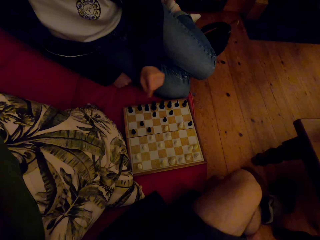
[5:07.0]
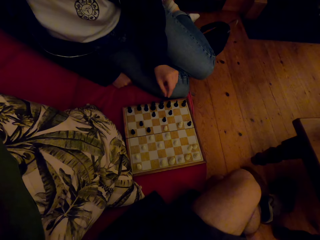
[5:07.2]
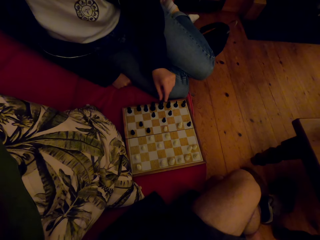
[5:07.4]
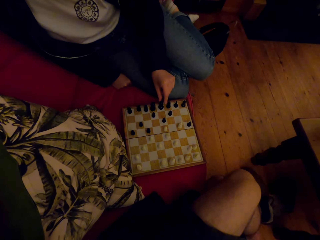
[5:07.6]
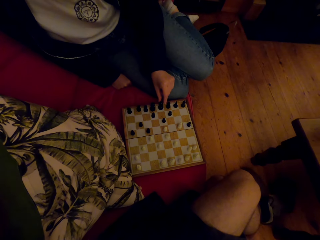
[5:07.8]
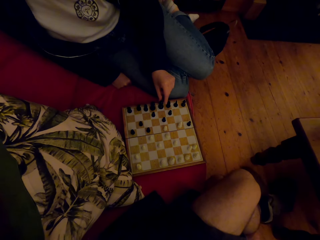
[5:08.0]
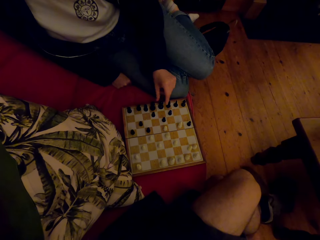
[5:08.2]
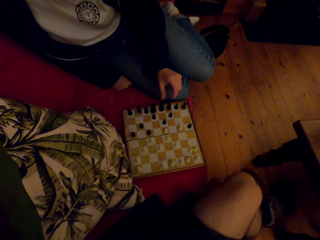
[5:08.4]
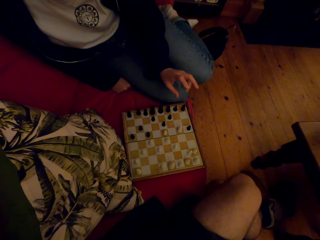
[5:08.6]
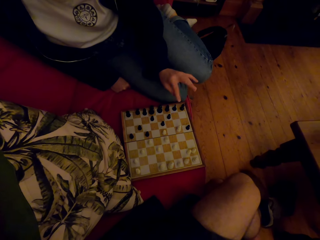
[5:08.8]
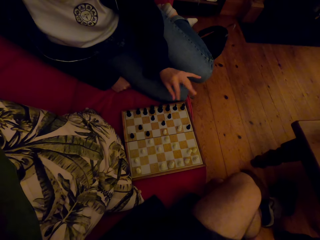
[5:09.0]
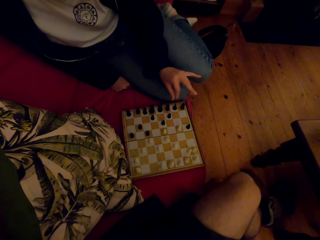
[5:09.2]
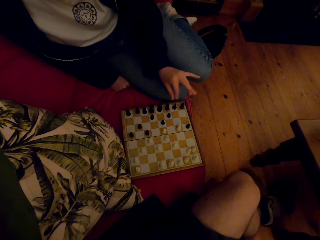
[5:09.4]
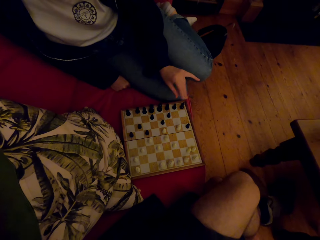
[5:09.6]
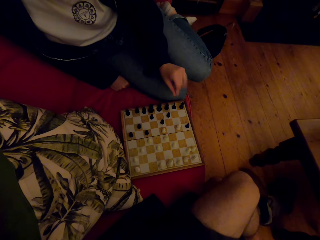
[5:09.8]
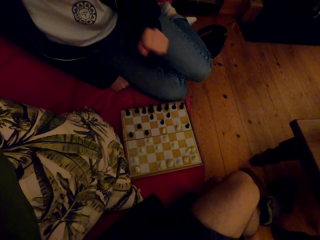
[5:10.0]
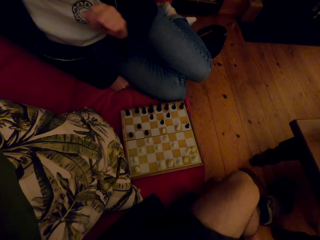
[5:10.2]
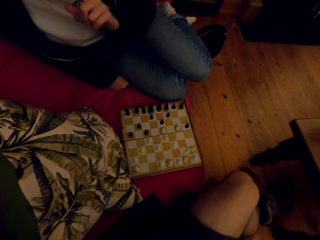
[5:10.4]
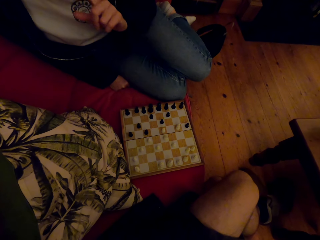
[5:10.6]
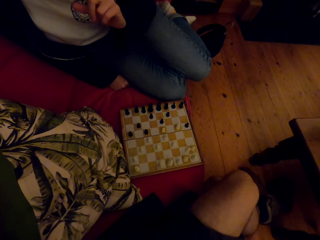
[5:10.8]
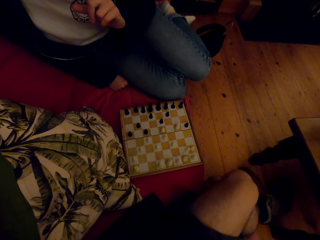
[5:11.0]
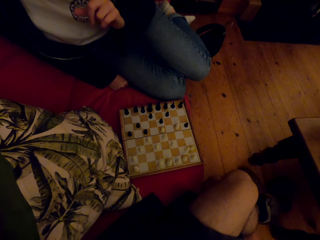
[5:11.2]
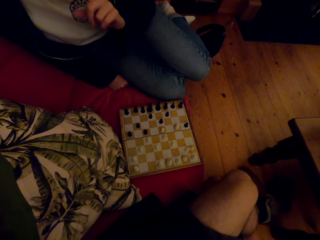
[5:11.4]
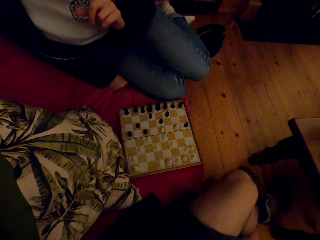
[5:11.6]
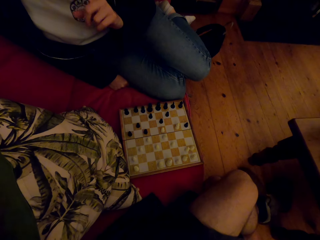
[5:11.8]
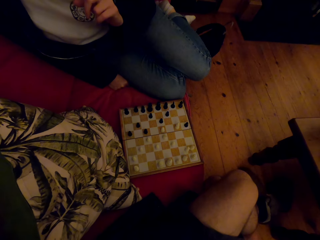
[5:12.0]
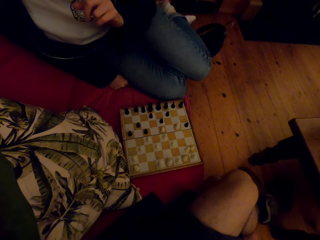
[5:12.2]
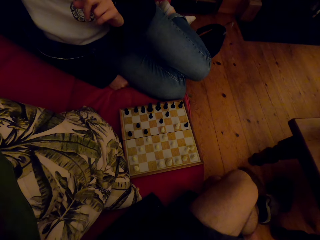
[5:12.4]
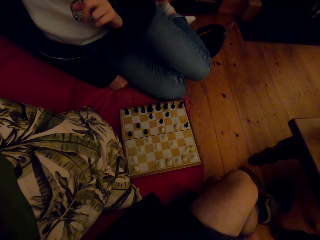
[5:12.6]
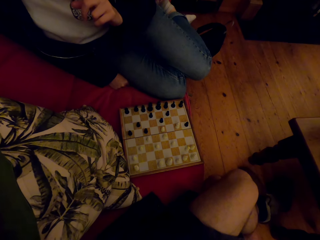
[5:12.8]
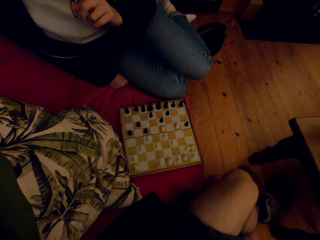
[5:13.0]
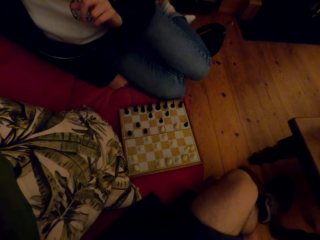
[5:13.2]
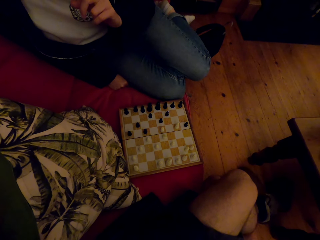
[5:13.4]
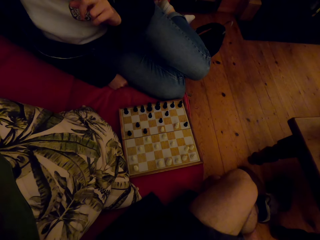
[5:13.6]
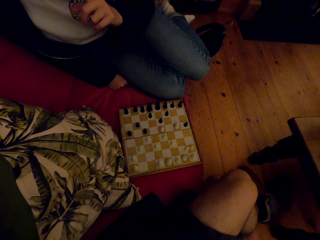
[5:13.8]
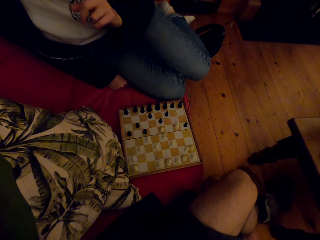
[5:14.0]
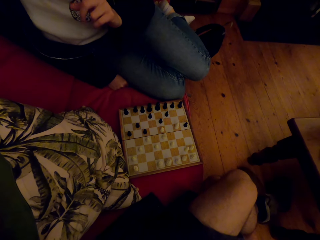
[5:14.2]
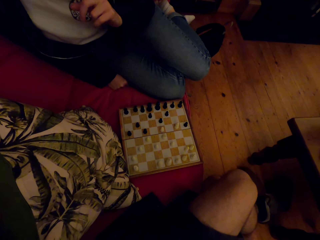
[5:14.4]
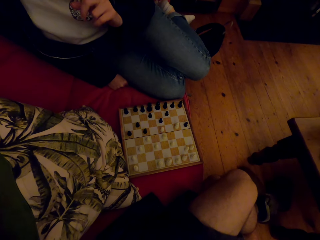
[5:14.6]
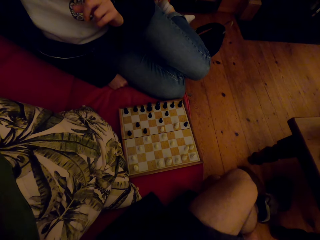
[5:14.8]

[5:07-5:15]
A person shakes the hand.

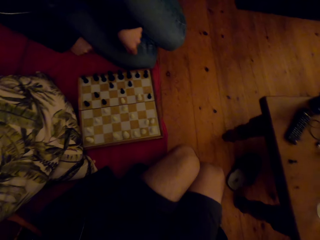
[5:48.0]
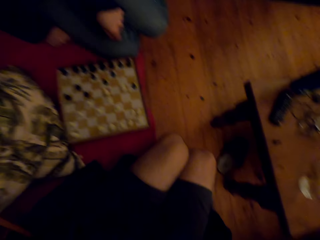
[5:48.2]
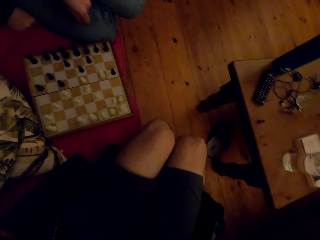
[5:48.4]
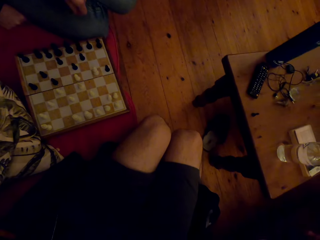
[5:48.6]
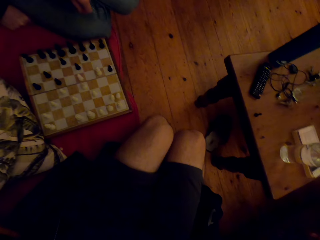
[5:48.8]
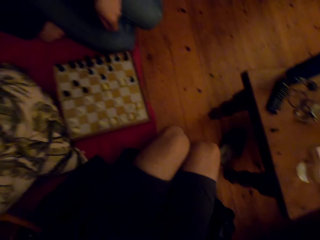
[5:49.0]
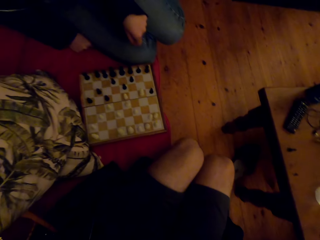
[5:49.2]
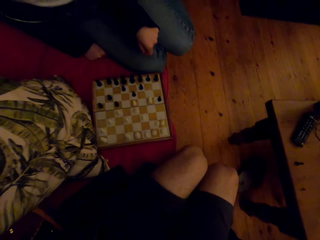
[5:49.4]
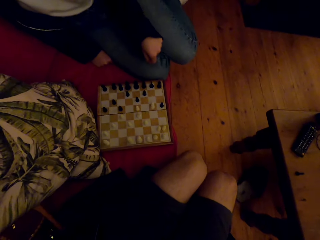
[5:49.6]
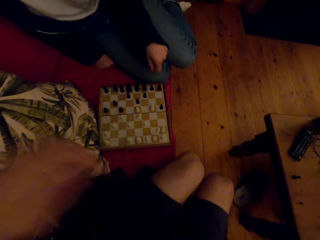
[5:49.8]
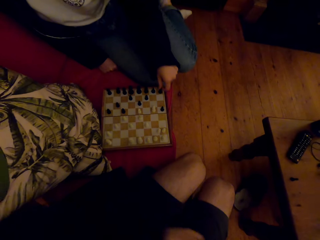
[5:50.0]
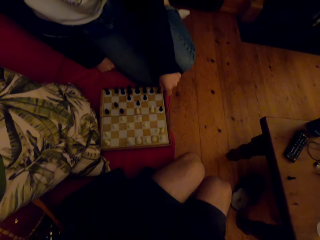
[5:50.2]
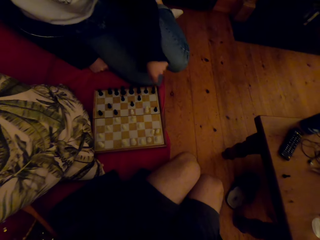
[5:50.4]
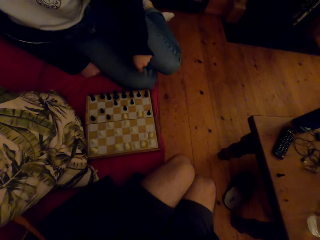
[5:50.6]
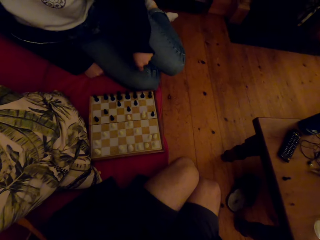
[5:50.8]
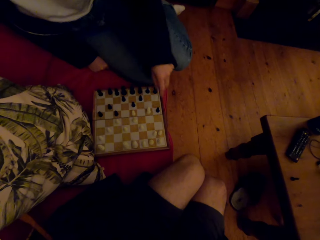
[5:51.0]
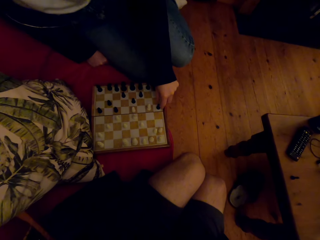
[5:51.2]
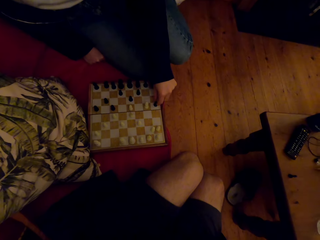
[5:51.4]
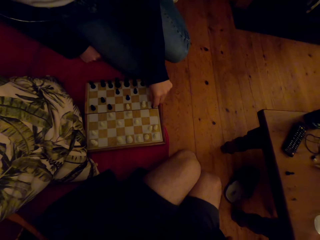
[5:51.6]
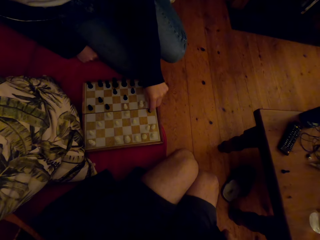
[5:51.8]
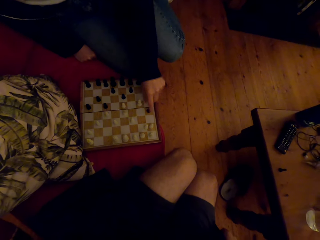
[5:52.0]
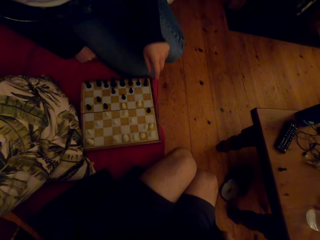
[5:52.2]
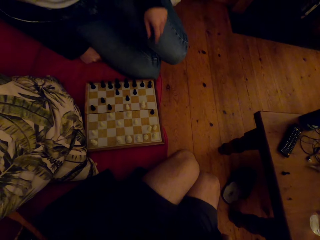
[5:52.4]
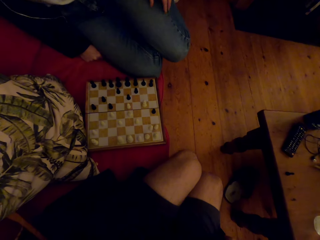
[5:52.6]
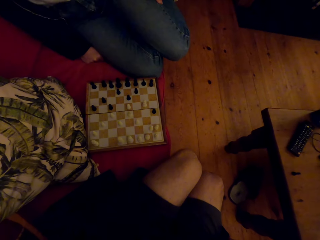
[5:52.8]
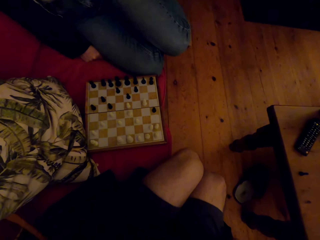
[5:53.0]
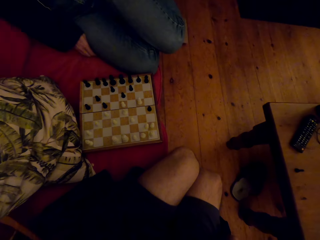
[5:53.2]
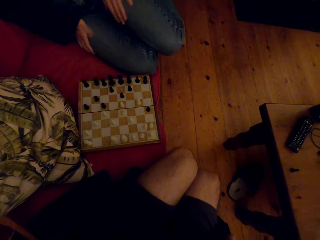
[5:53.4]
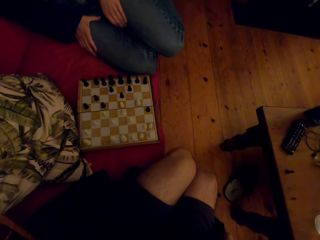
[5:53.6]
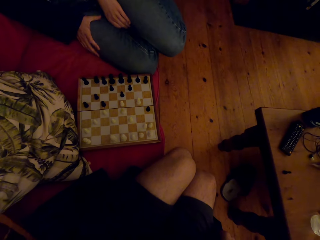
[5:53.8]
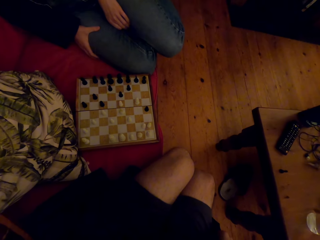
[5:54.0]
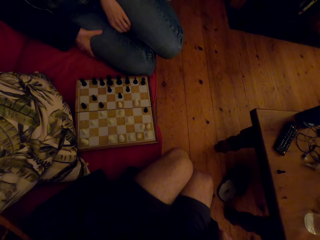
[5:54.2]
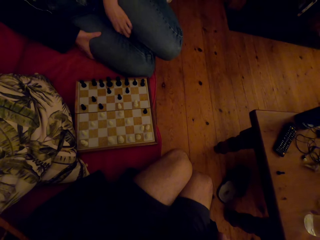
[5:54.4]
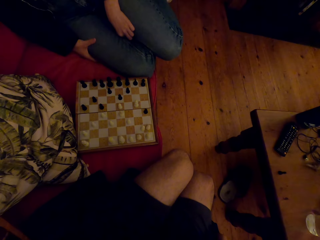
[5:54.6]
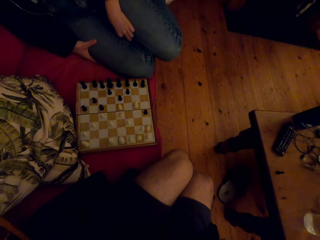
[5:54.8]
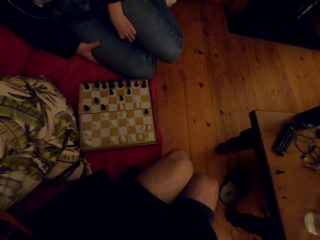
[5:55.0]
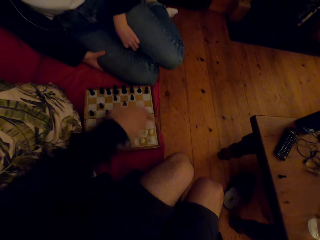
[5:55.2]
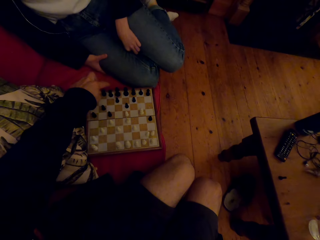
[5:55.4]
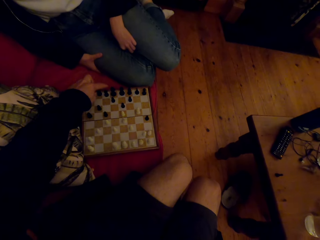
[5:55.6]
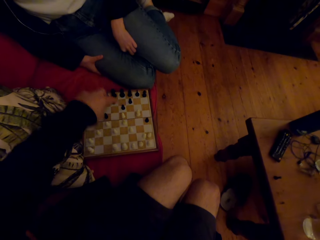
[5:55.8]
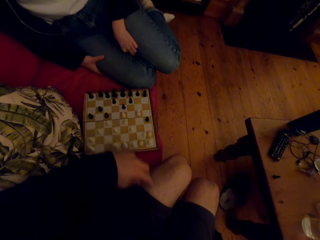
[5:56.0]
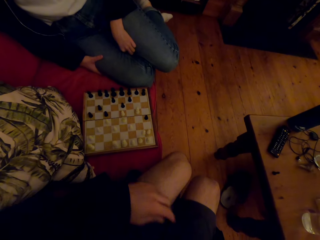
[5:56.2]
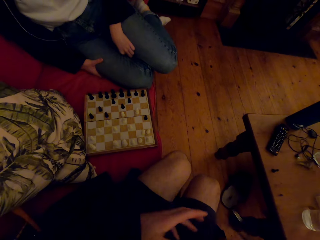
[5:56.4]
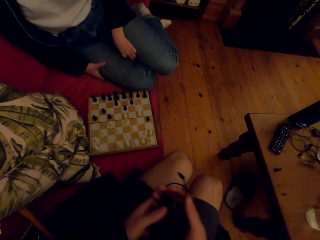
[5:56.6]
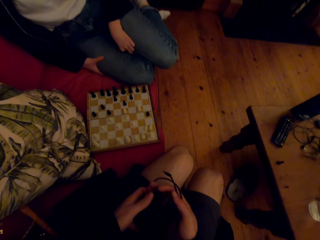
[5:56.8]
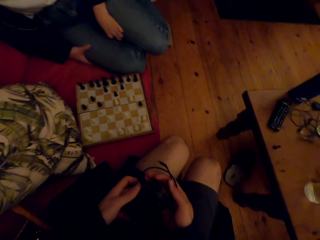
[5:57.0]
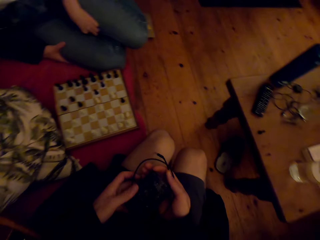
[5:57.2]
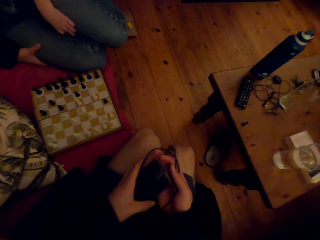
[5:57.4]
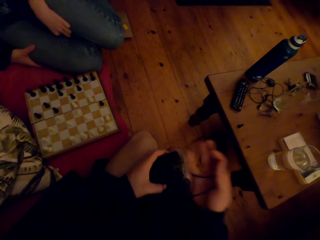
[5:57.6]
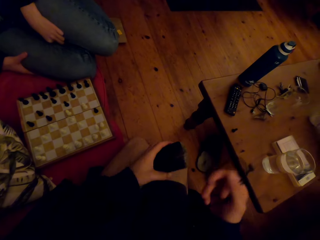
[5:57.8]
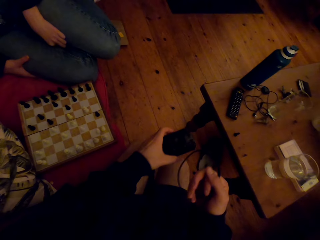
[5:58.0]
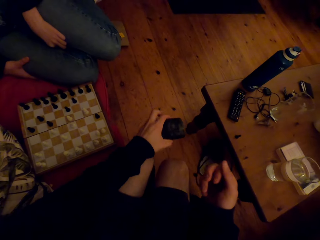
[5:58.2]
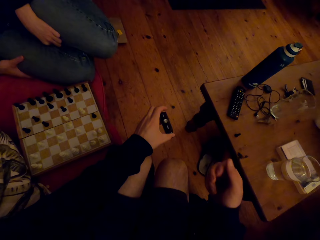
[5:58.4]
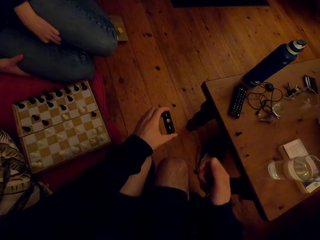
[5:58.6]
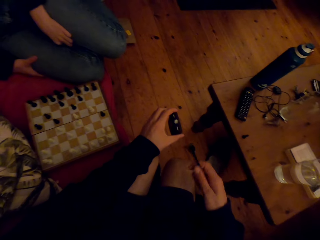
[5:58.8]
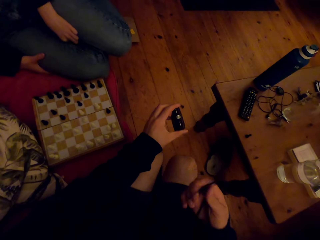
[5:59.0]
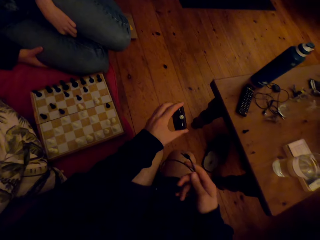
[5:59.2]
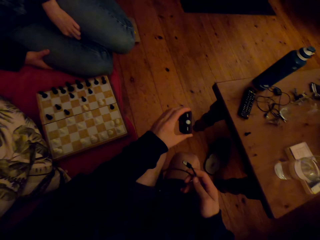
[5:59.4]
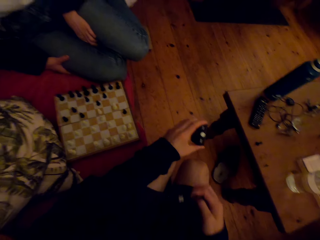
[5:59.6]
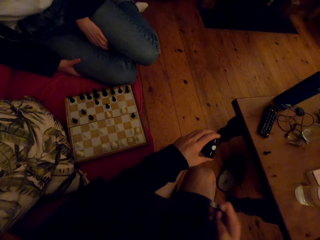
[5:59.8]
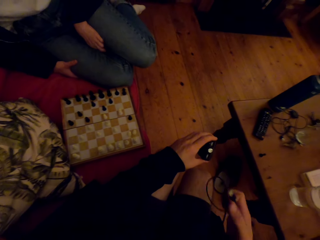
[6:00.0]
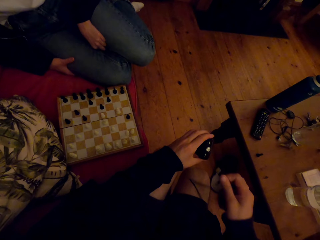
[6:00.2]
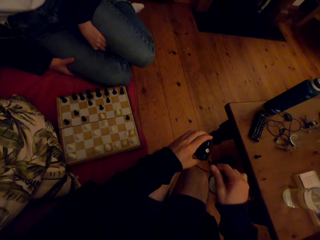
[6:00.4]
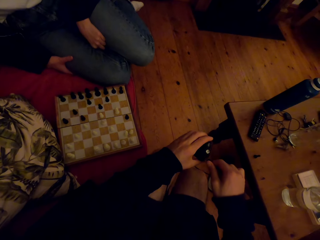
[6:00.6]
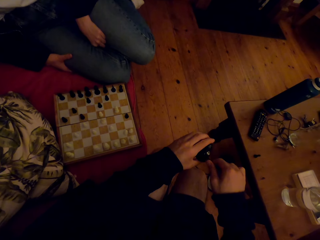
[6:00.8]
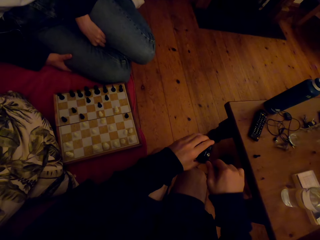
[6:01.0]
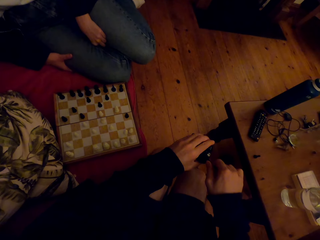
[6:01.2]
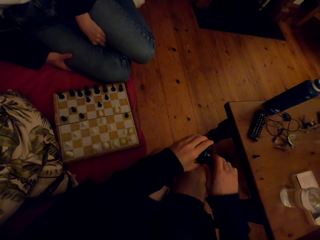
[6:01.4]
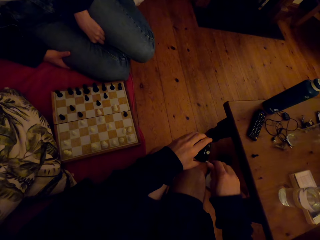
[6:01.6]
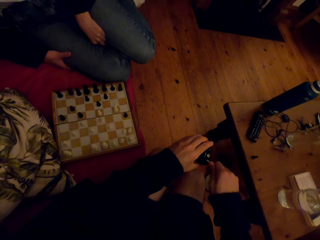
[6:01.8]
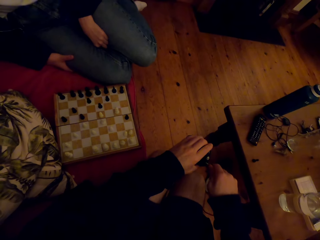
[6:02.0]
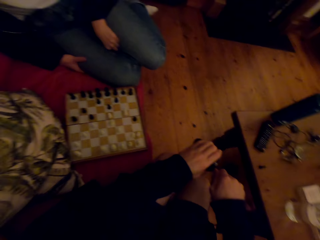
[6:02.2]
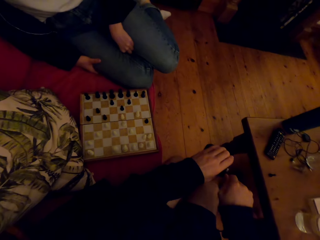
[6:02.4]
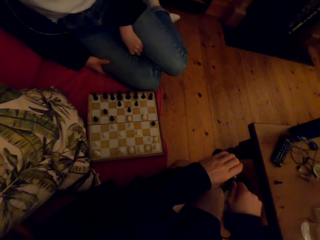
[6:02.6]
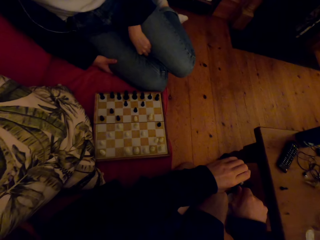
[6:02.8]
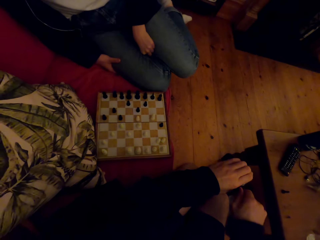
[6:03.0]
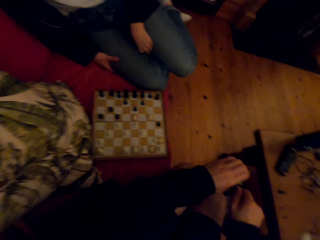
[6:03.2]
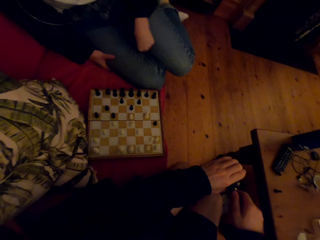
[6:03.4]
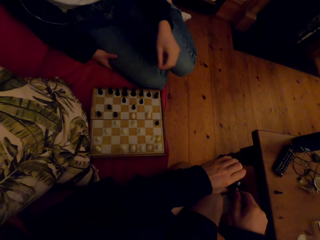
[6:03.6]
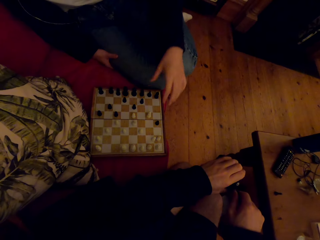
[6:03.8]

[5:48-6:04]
The camera wearer talks with a person. They point at the chess game. They hold the charger and electronic devices. The person laughs. The camera wearer connects the charger to the electronic devices or power bank.
